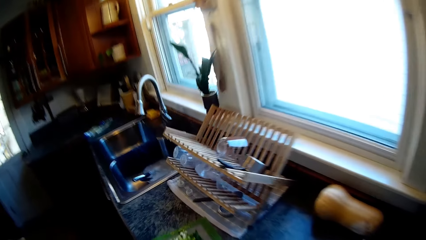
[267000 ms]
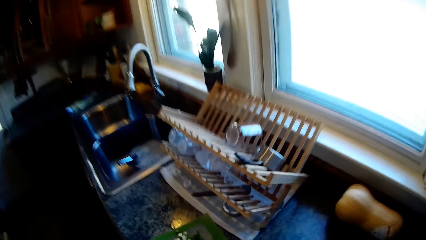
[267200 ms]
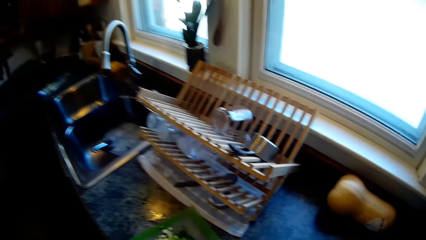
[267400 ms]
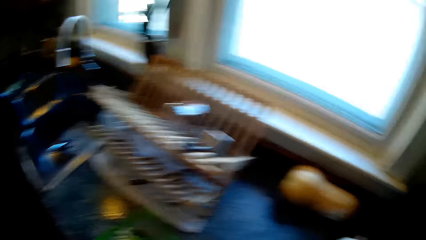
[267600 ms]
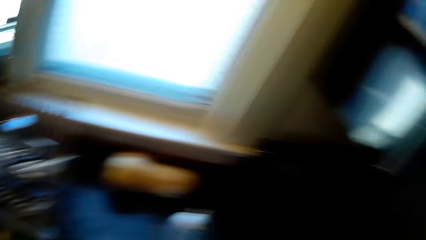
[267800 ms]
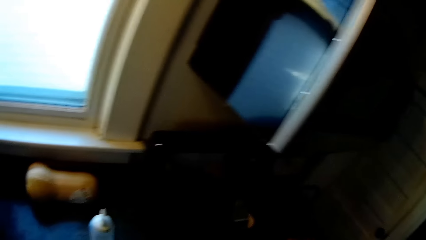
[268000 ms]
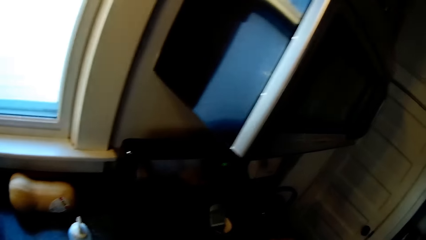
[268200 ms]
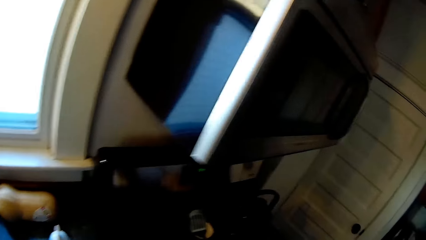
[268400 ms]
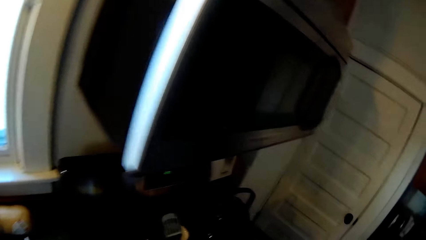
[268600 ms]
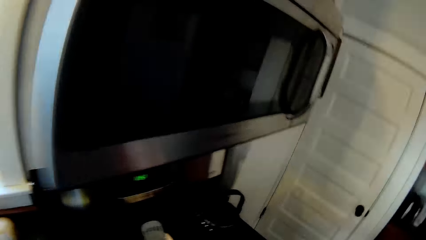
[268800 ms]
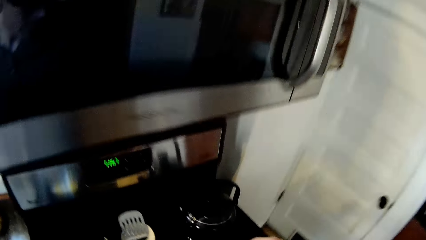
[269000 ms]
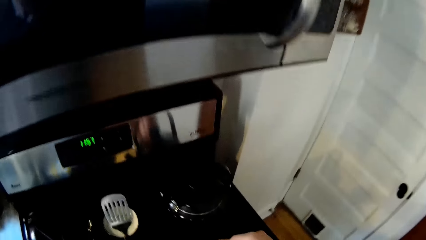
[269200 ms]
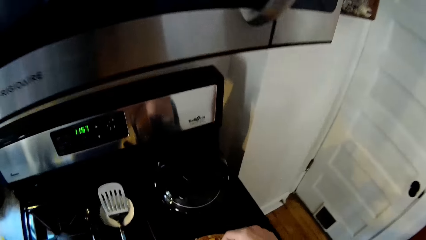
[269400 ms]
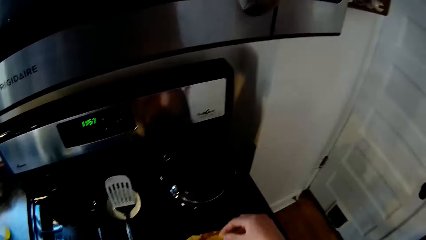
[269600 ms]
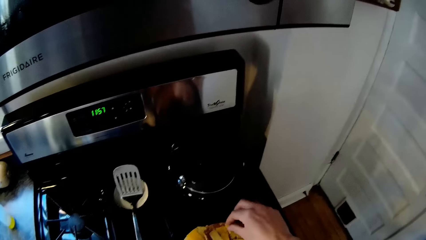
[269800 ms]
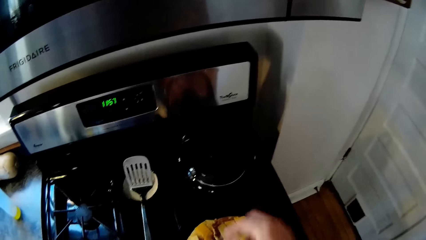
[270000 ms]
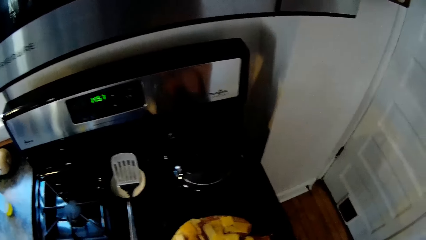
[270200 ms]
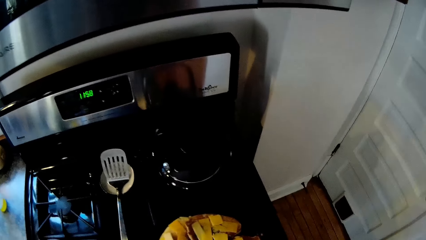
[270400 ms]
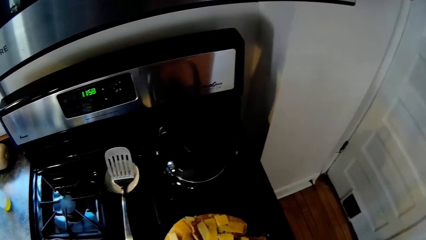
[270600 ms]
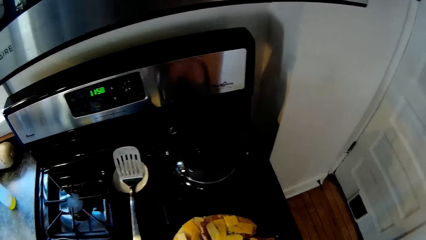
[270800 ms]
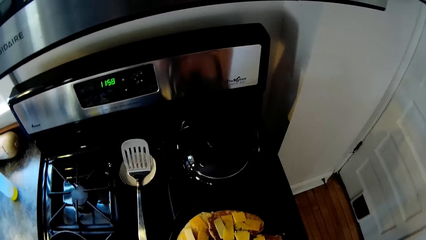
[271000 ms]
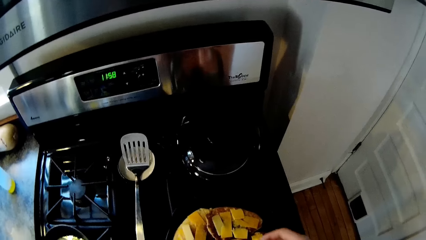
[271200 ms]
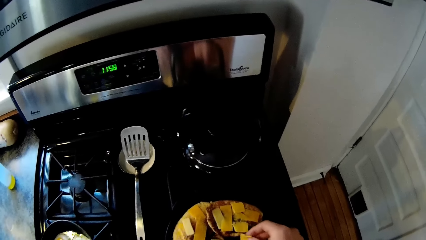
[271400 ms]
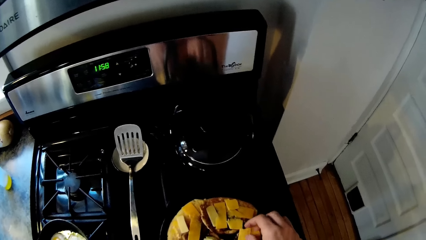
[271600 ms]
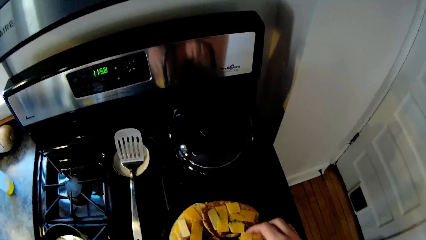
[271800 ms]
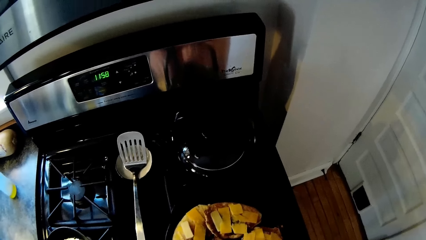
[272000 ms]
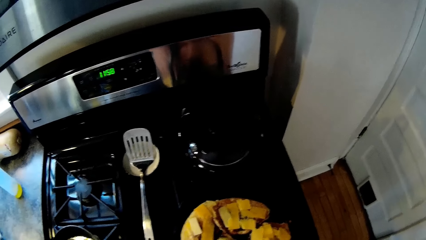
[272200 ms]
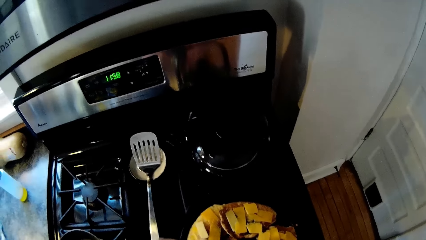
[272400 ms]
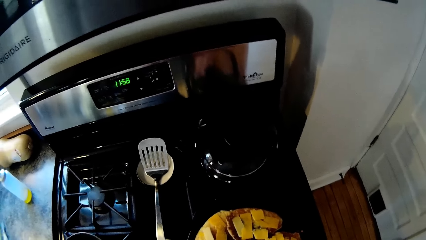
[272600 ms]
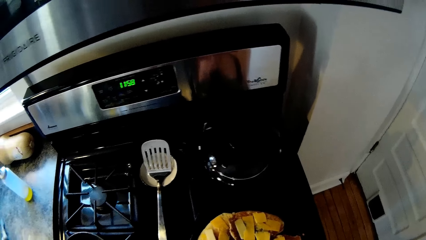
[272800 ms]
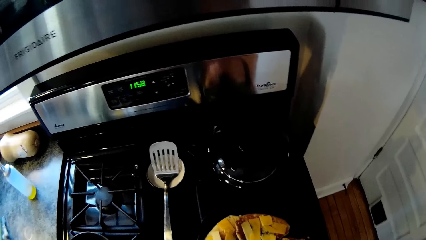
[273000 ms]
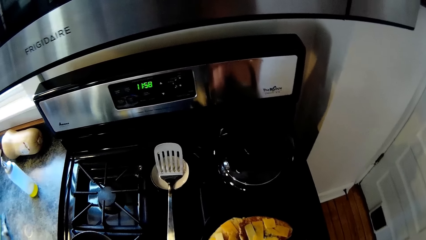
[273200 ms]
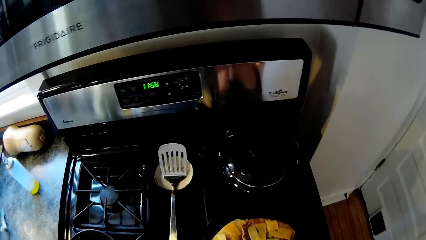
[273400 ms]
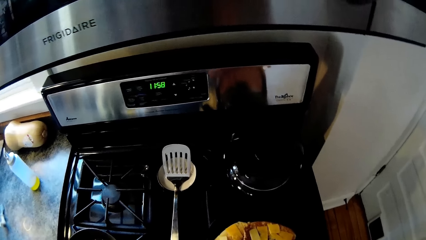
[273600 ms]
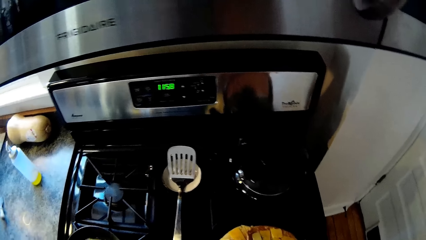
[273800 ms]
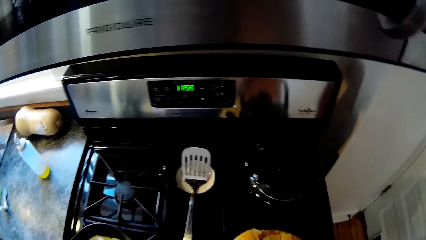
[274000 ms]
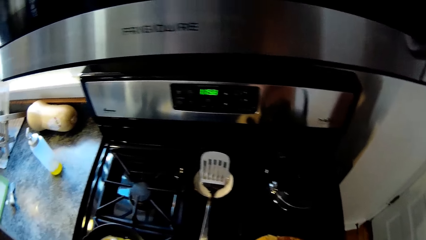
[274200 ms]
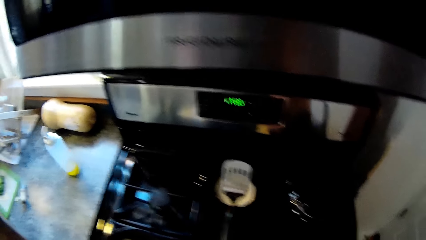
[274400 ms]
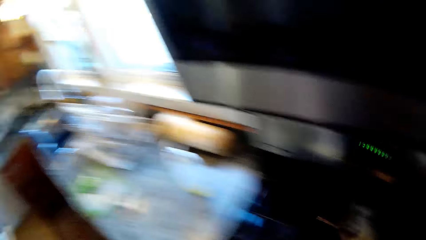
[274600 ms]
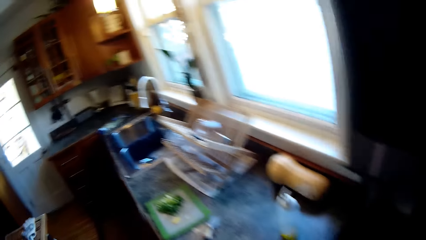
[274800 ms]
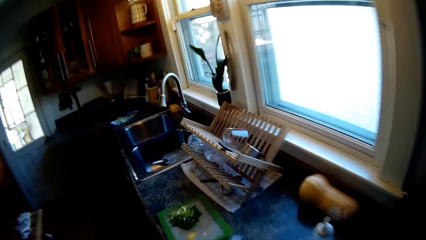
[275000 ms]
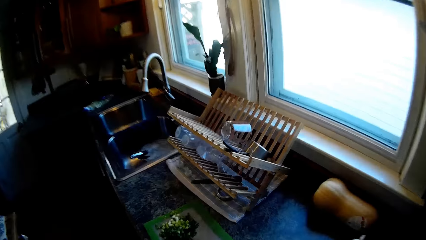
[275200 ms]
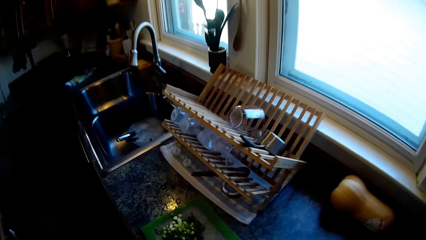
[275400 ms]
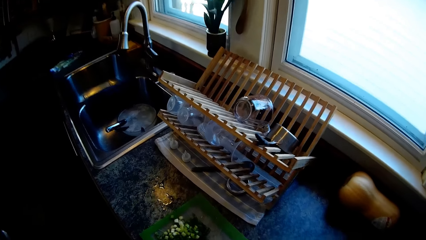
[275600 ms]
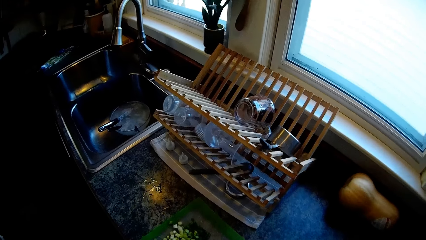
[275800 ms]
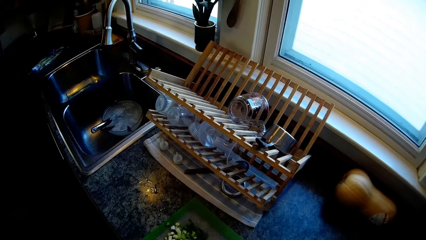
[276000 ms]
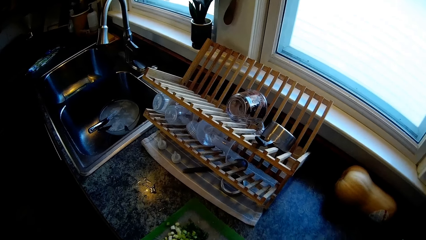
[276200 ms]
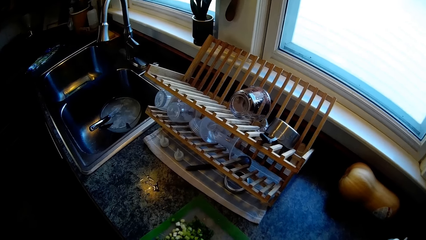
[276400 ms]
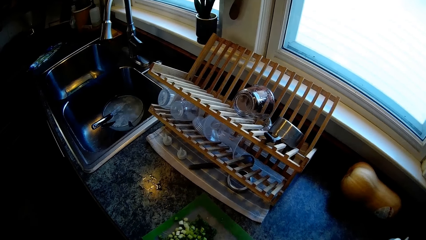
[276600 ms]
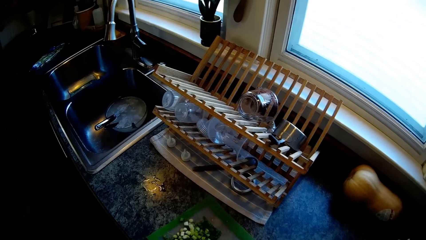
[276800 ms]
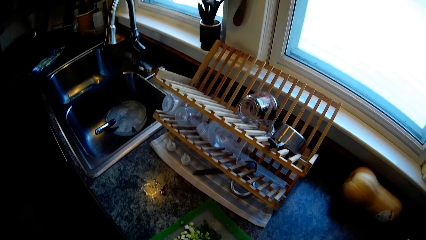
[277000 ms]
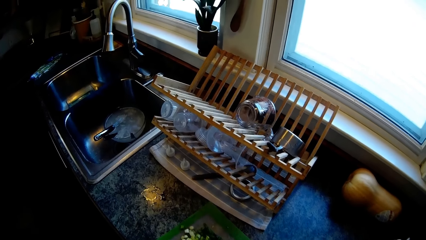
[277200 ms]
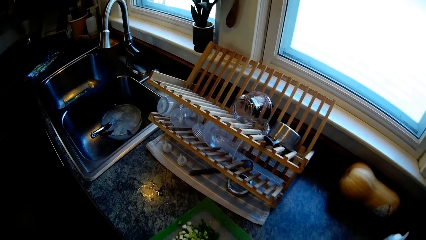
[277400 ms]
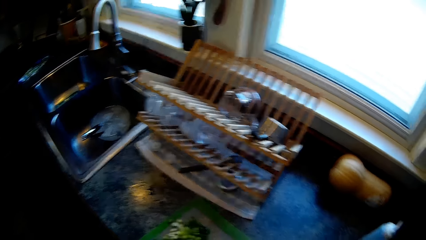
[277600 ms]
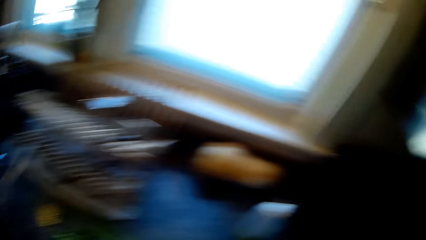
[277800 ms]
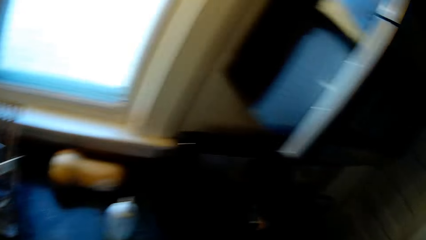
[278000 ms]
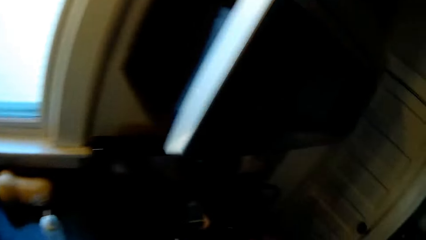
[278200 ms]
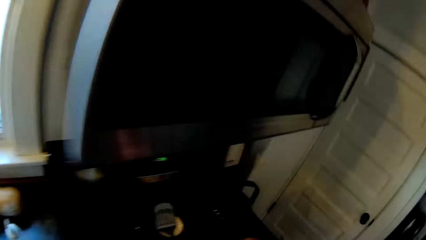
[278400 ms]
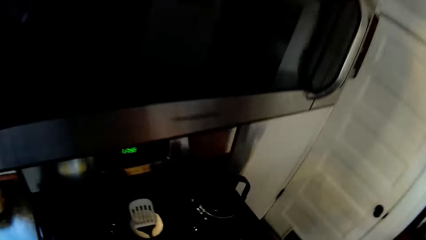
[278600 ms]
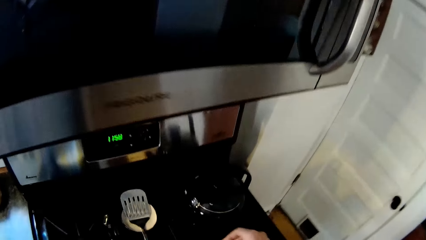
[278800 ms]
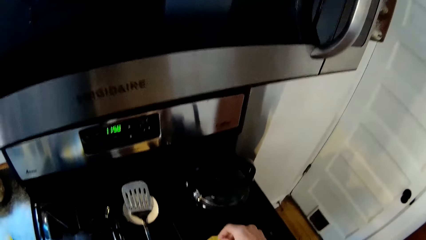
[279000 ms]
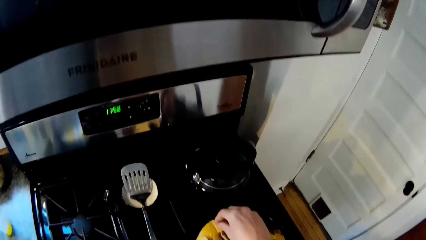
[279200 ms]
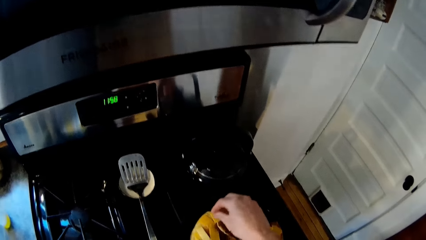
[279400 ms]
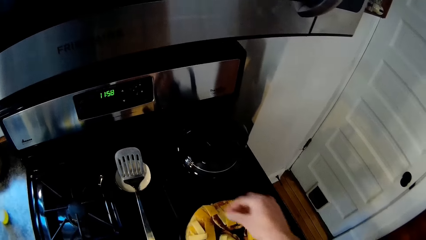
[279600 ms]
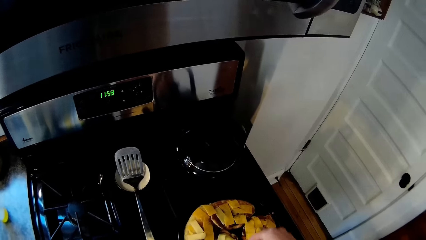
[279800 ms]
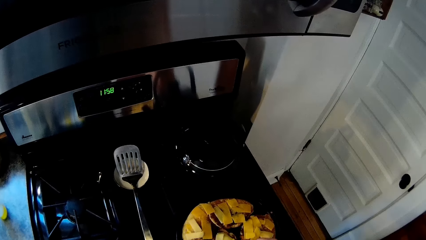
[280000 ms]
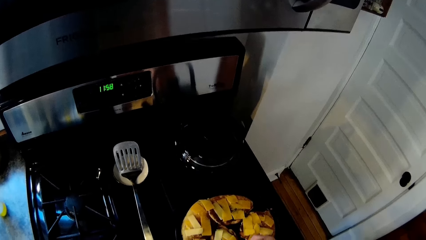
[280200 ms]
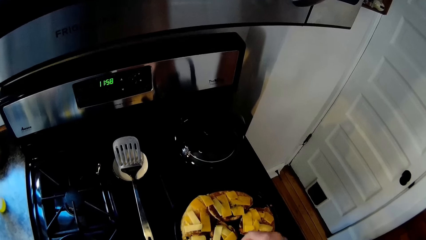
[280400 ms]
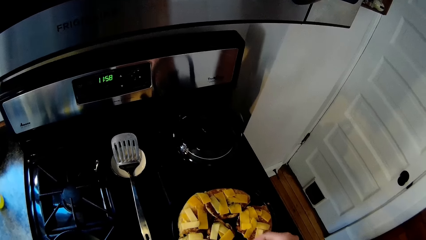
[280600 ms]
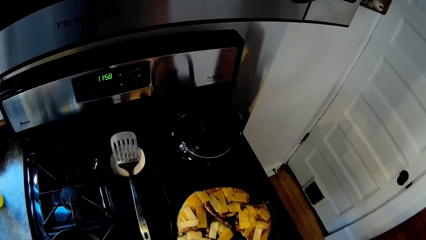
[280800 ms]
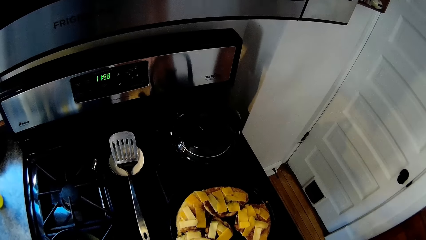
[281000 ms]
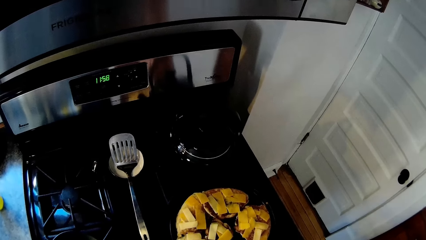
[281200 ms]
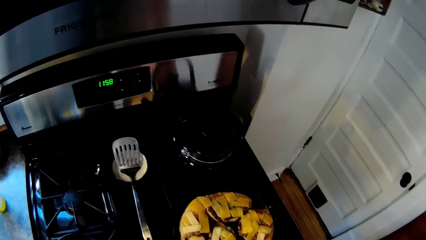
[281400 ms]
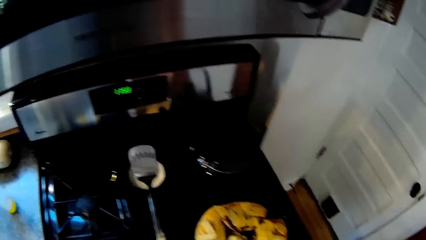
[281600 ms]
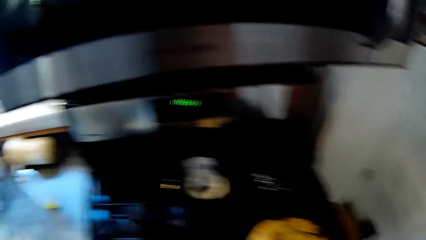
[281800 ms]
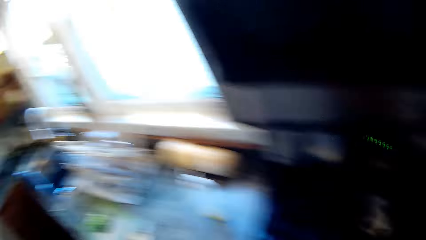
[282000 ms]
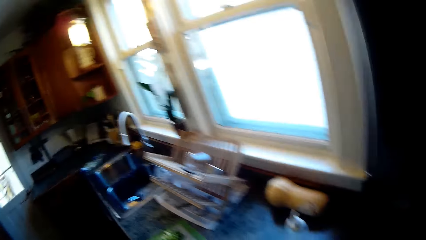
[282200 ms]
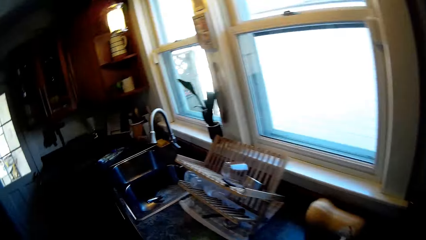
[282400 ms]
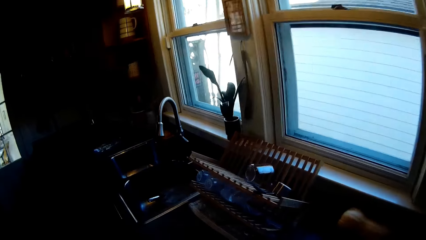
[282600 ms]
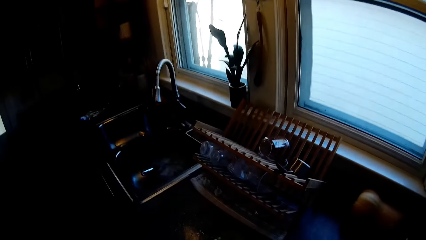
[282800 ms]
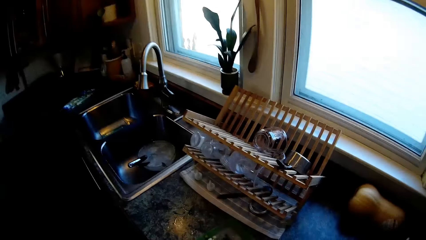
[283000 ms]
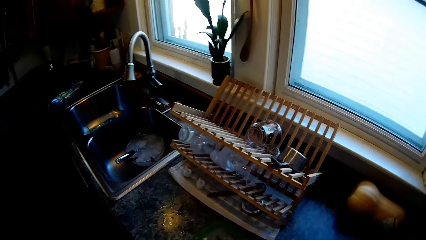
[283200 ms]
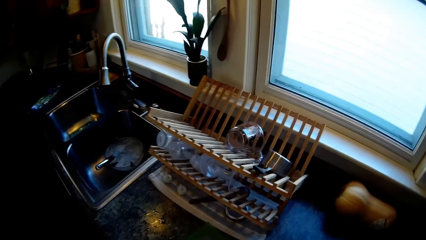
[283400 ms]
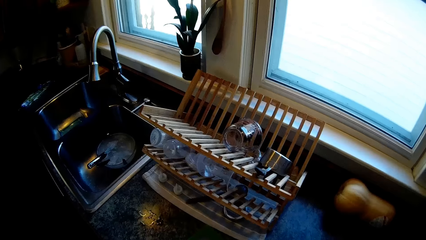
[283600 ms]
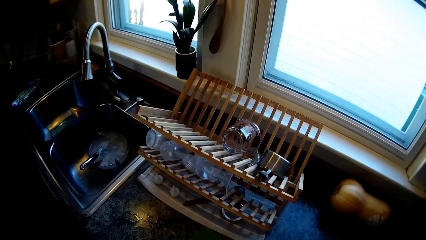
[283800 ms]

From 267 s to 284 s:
The camera wearer cuts some cheese on the pancakes with both hands. They converse with the woman.
